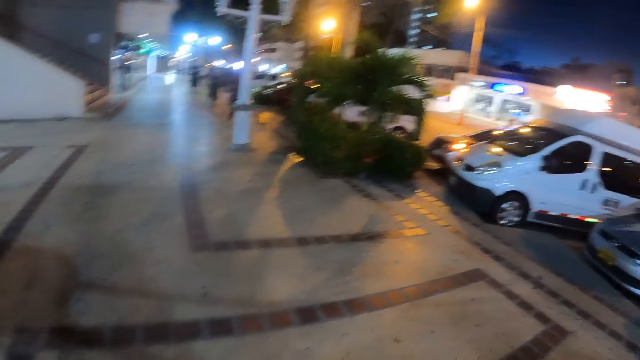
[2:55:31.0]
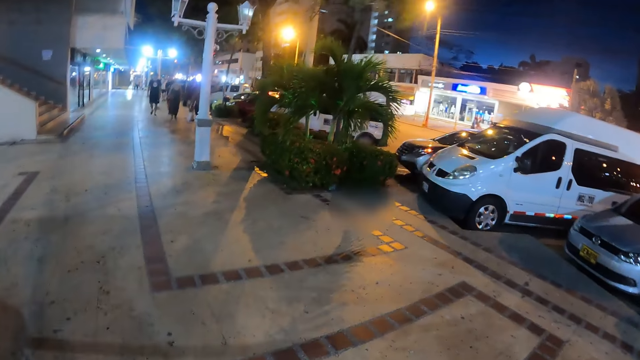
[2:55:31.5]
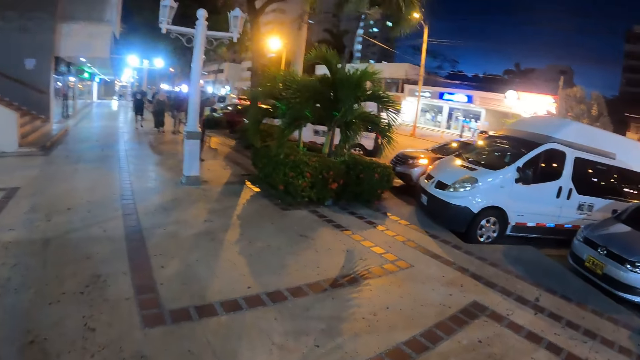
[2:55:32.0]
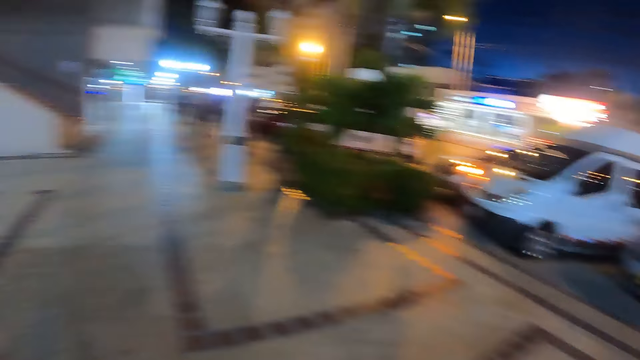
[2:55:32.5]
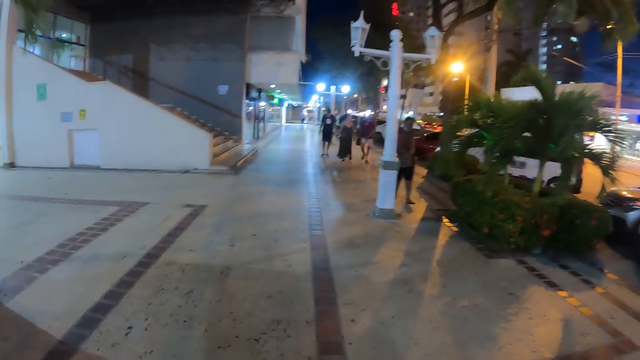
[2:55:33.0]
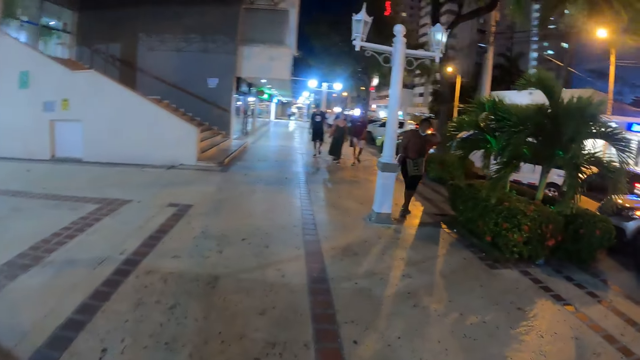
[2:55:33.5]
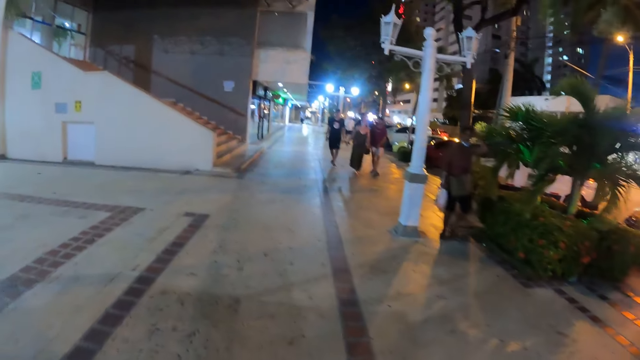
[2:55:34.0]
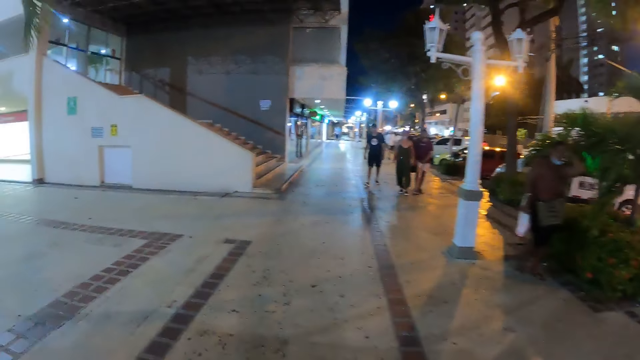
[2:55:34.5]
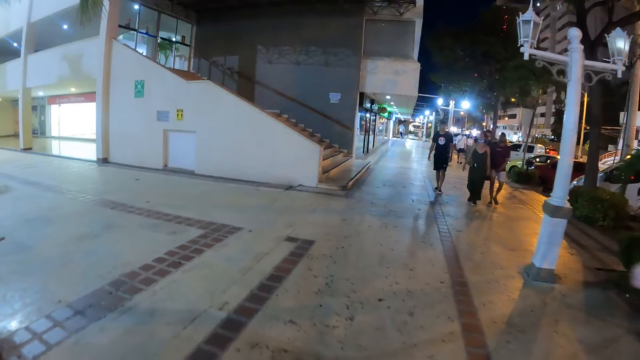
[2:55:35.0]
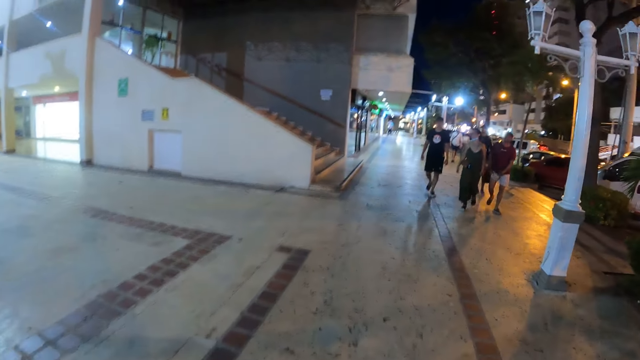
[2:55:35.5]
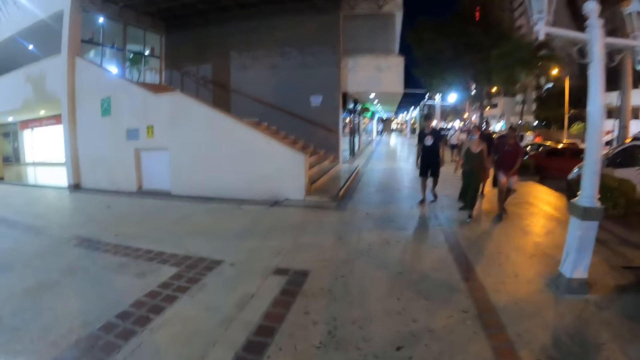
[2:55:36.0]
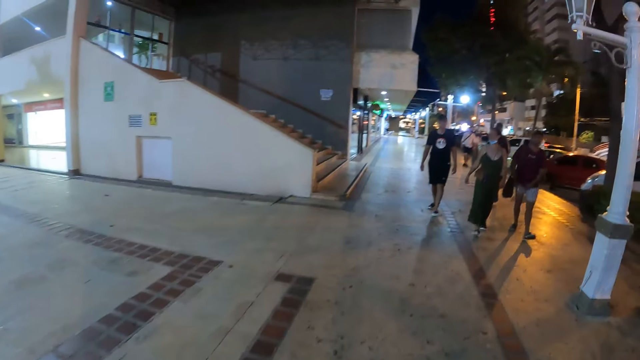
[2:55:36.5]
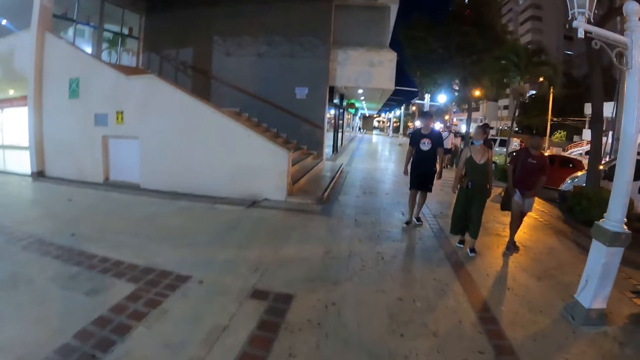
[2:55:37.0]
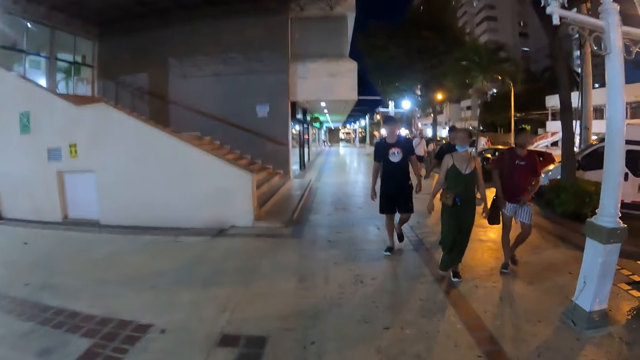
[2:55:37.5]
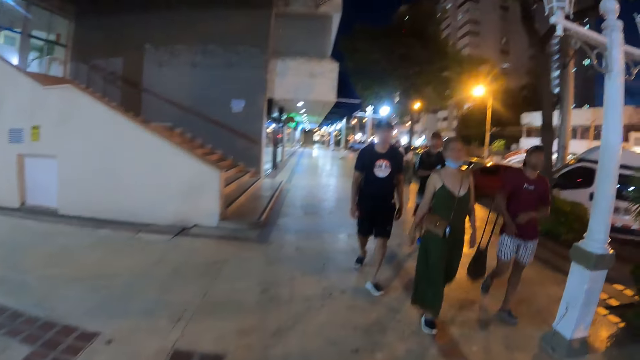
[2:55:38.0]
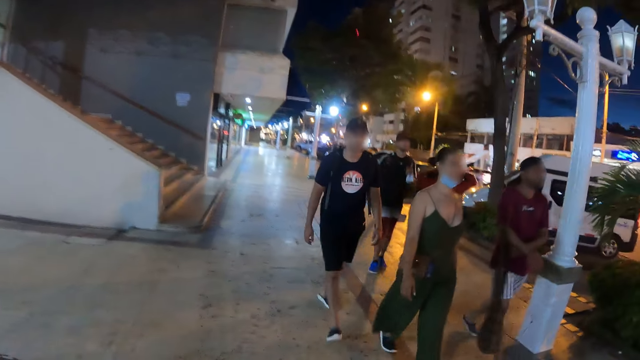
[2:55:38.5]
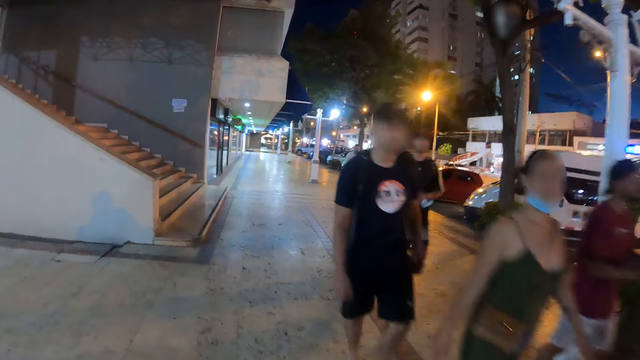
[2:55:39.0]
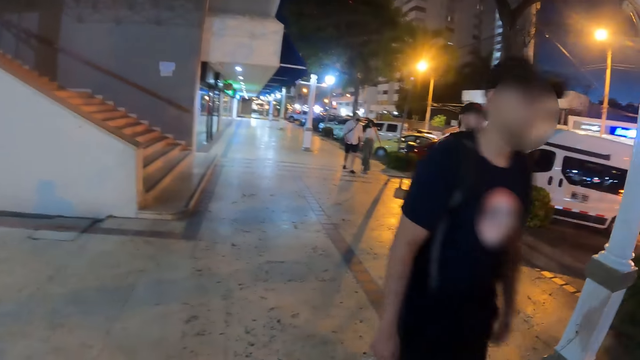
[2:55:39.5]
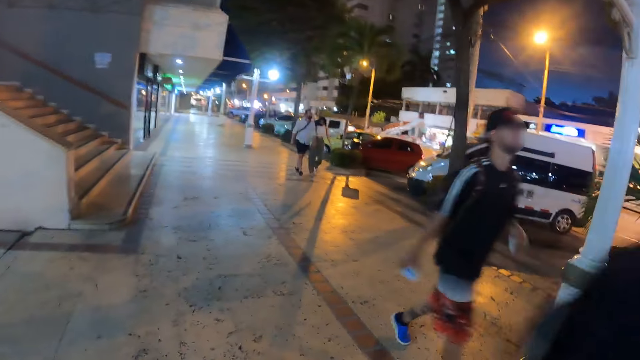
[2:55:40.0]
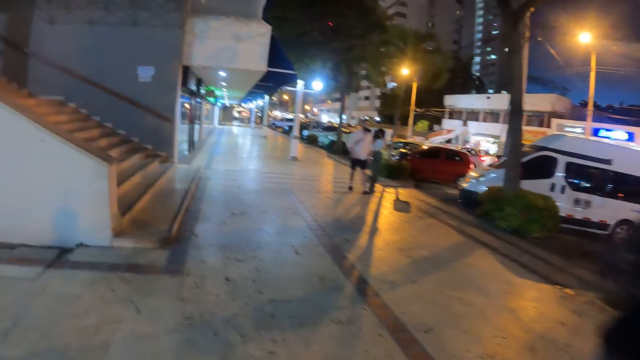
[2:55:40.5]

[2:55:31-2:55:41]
The camera wearer walks on the pavement. They walk on the pavement again.

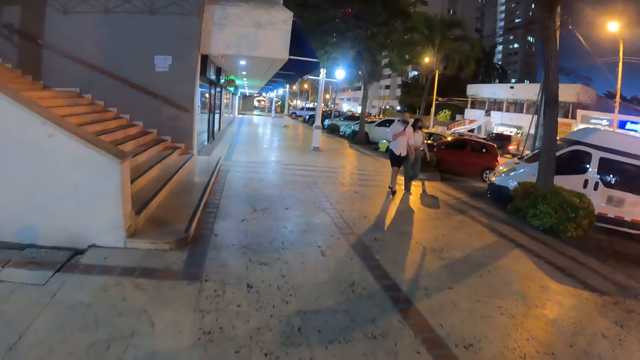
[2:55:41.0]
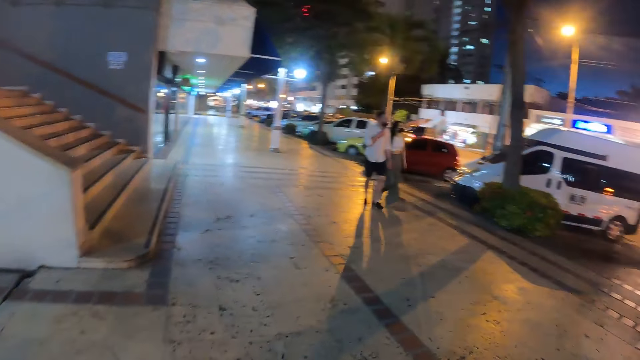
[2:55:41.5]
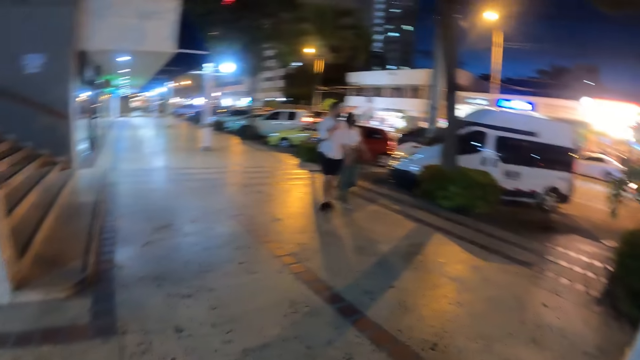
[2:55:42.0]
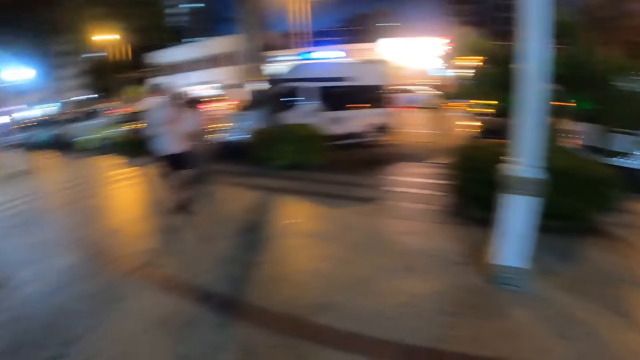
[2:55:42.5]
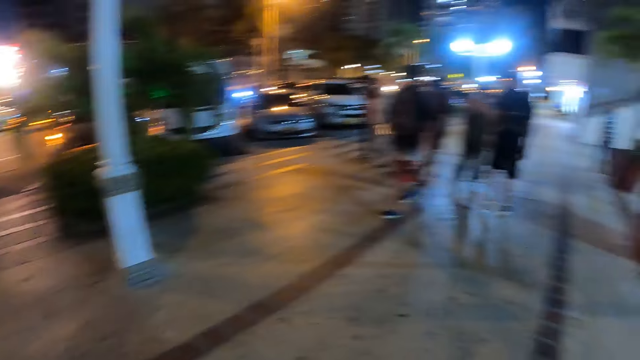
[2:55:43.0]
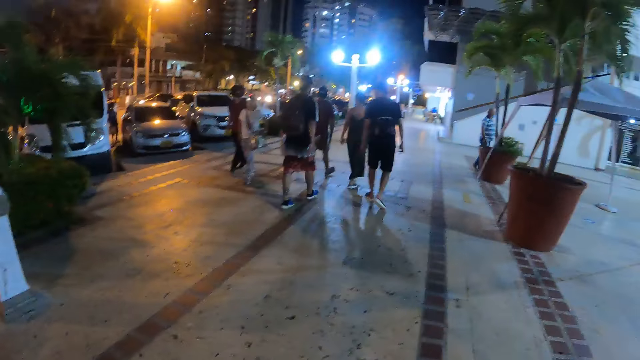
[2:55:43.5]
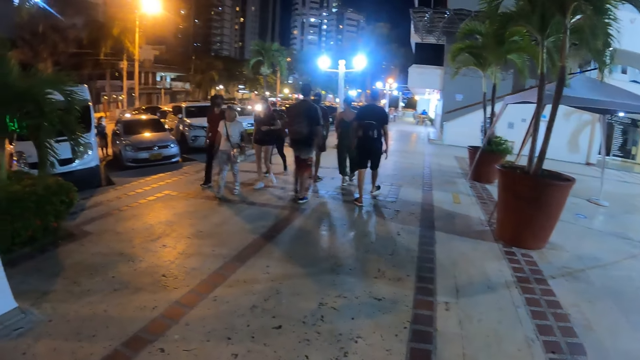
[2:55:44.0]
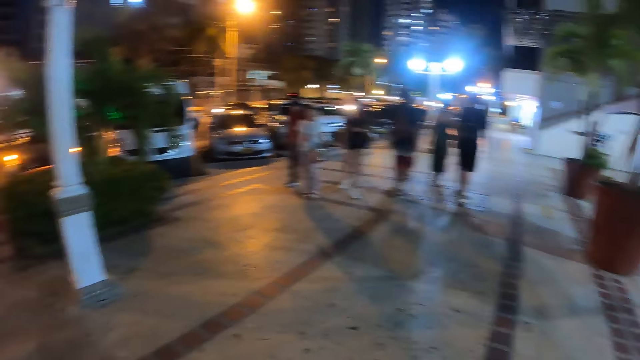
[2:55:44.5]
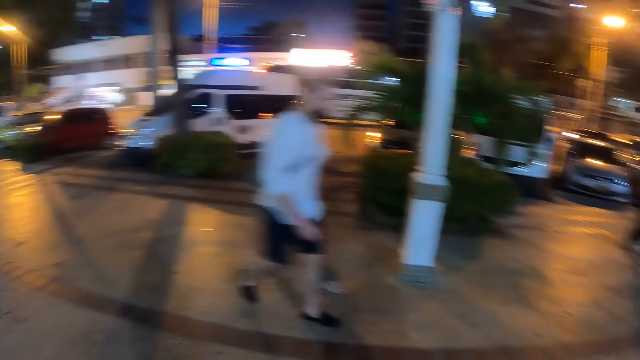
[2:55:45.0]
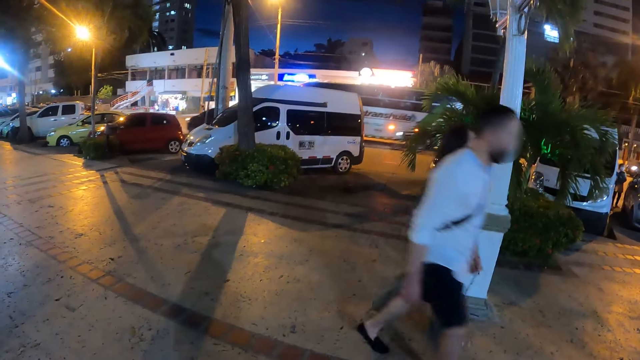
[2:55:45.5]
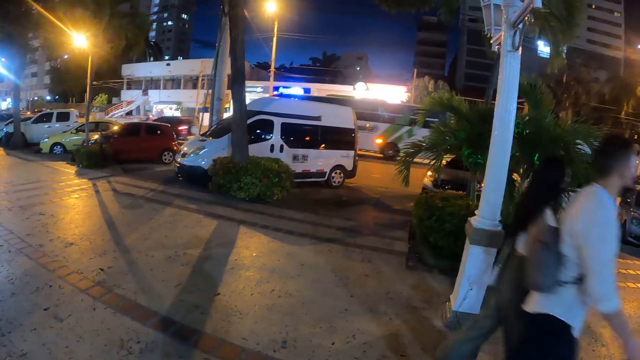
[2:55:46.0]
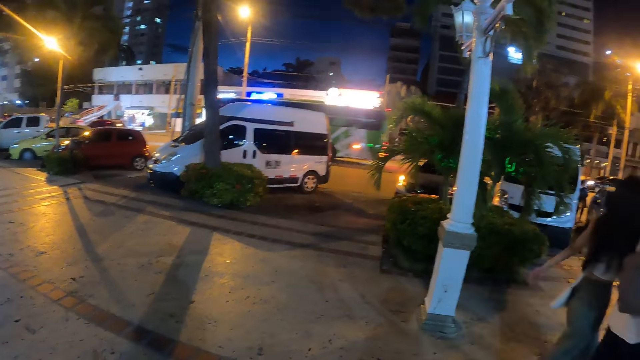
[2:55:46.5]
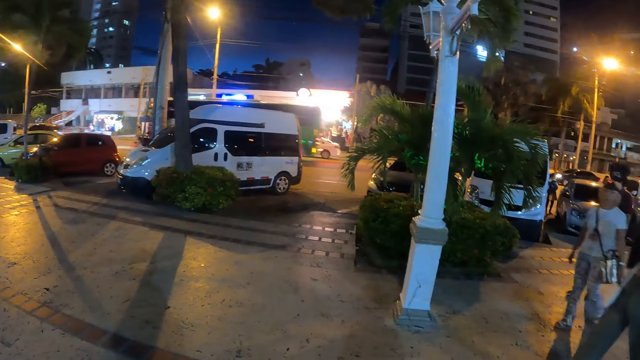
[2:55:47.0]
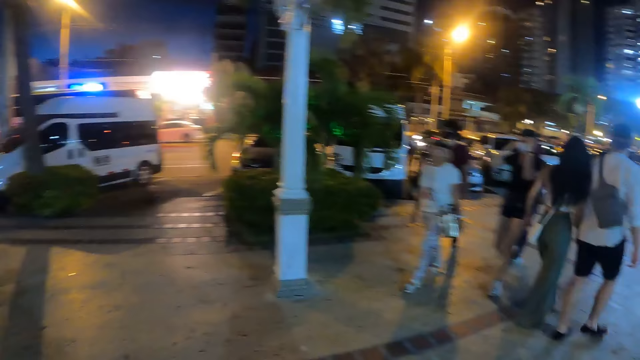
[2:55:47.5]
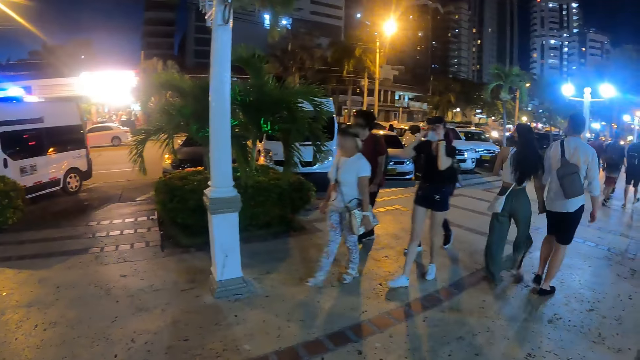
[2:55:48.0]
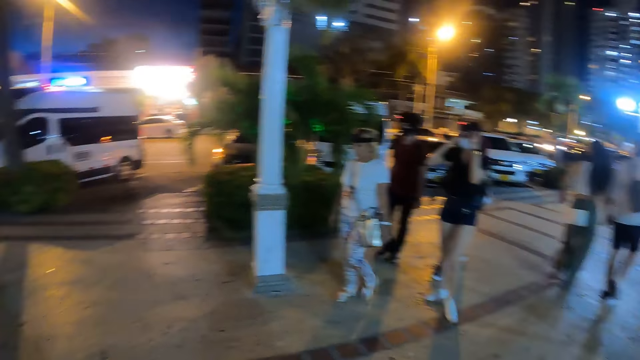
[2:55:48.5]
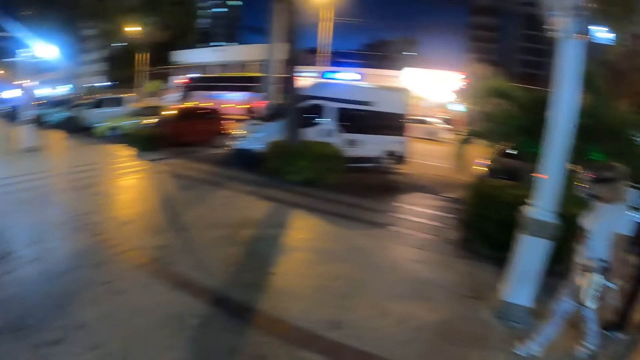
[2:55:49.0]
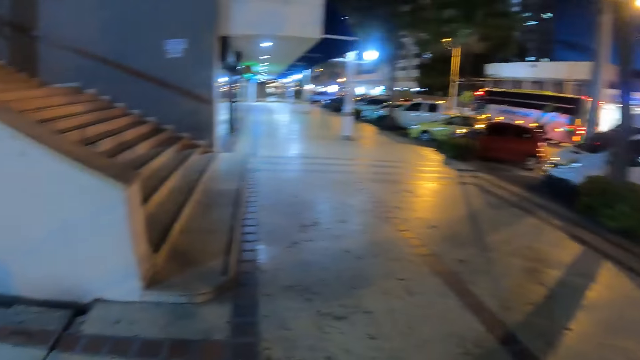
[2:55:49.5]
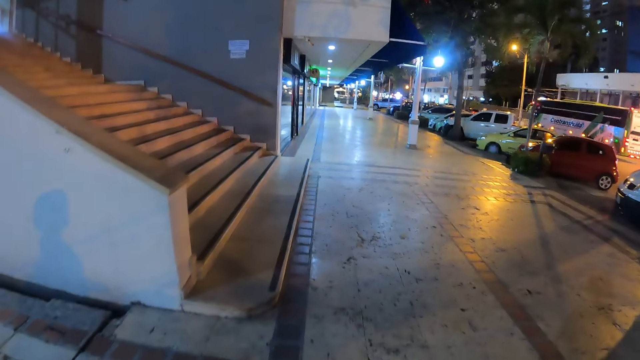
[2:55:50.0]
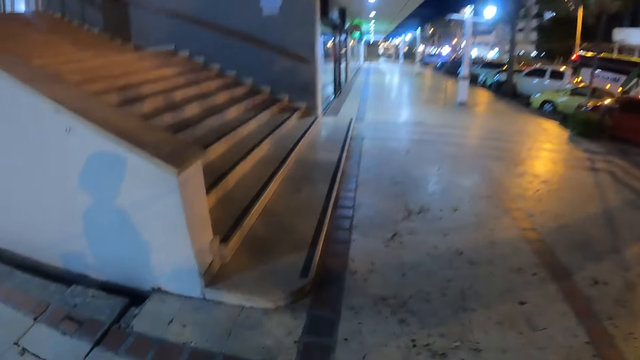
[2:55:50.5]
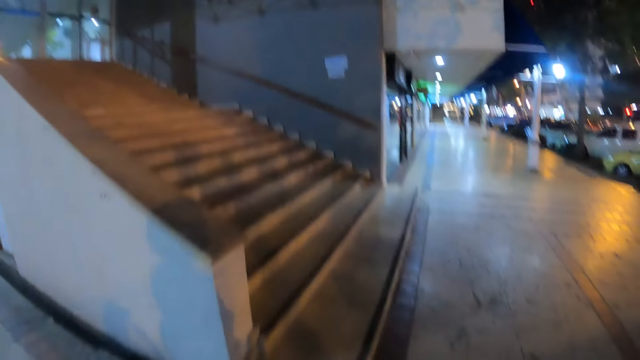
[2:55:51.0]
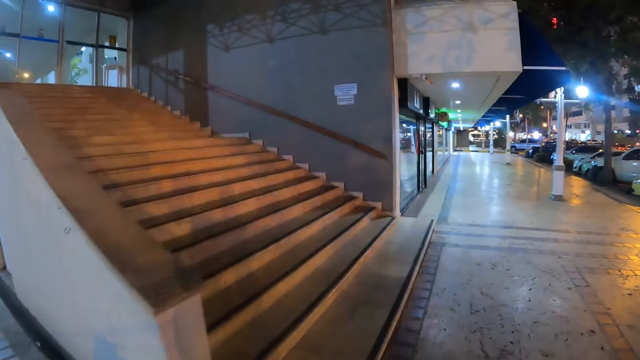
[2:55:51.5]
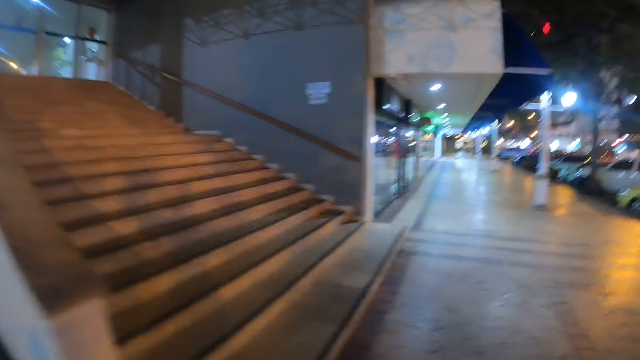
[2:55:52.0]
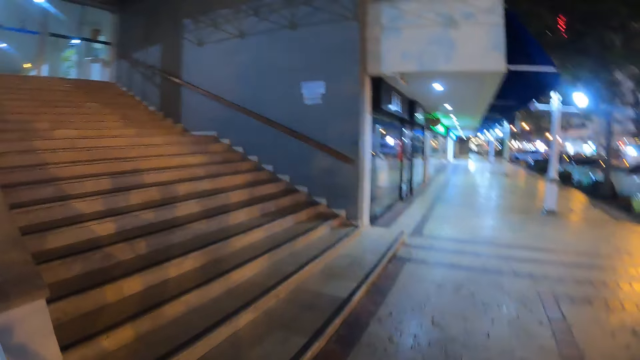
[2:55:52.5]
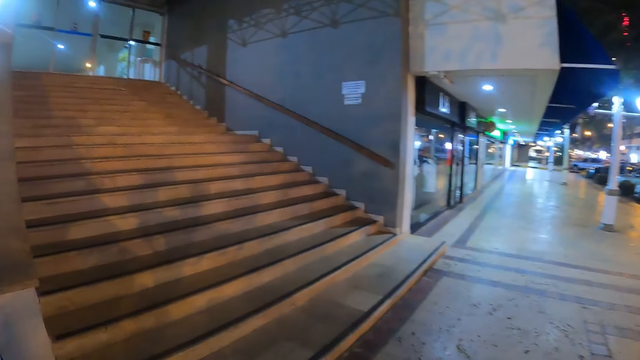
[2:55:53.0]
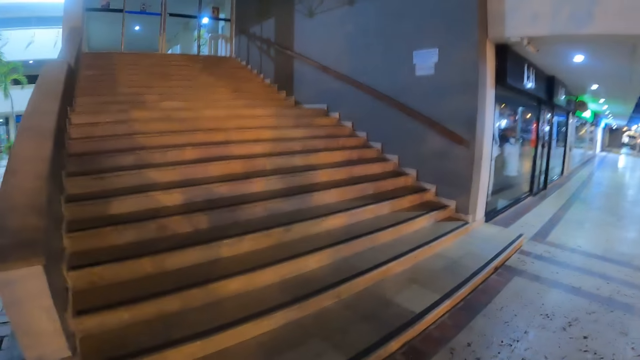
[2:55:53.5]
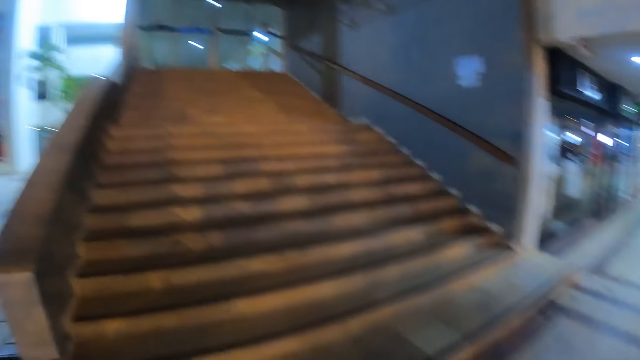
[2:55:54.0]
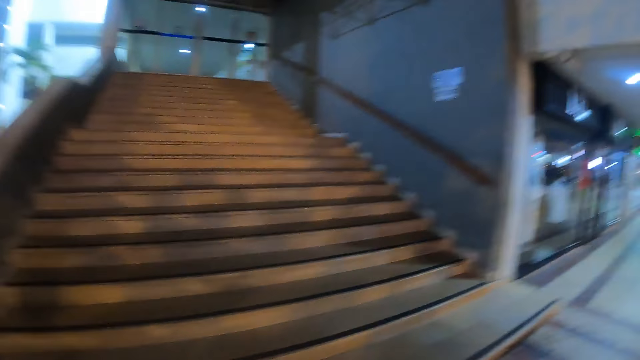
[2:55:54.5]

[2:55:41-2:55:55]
The camera wearer walks on the pavement. They turn around. They look around. They turn around again. They walk in the street.
